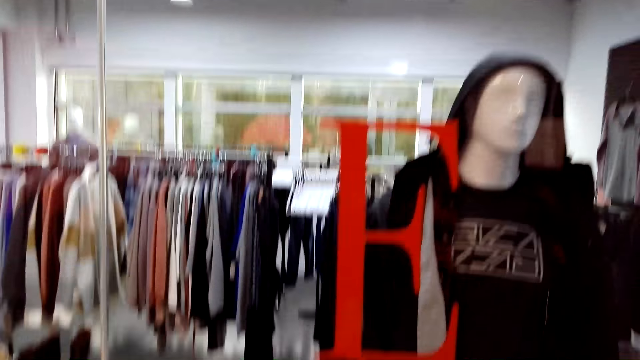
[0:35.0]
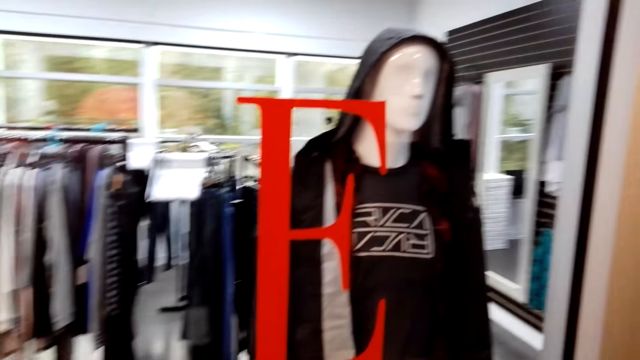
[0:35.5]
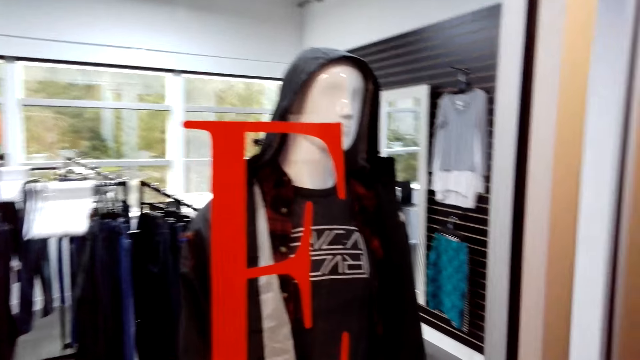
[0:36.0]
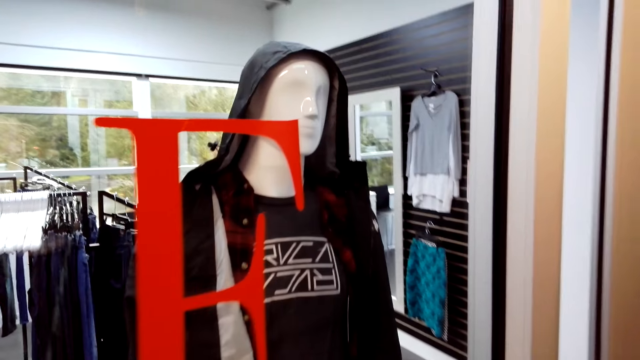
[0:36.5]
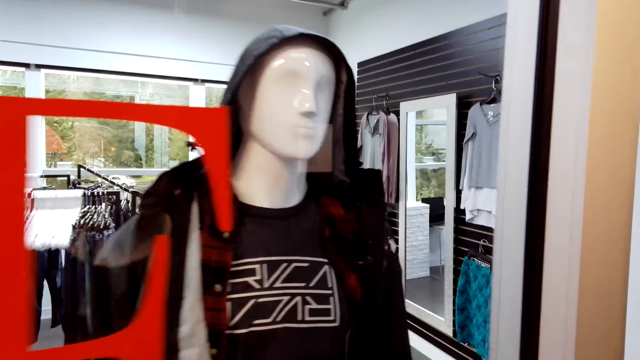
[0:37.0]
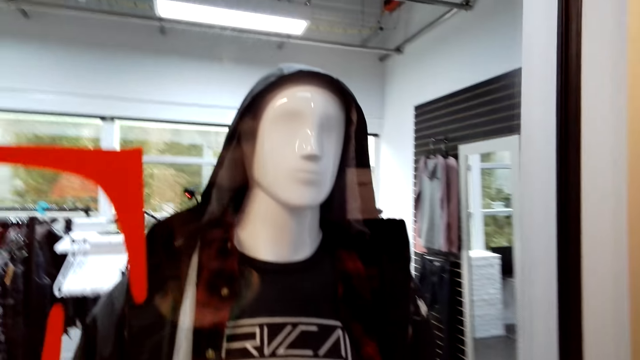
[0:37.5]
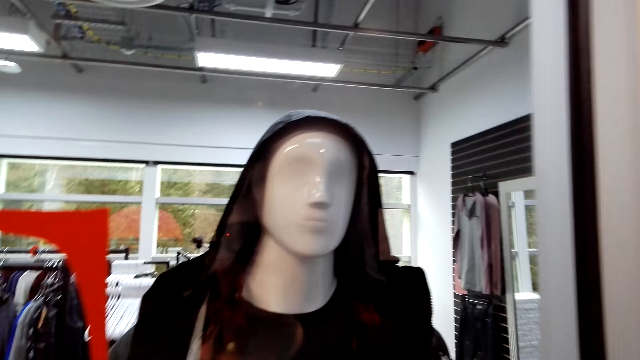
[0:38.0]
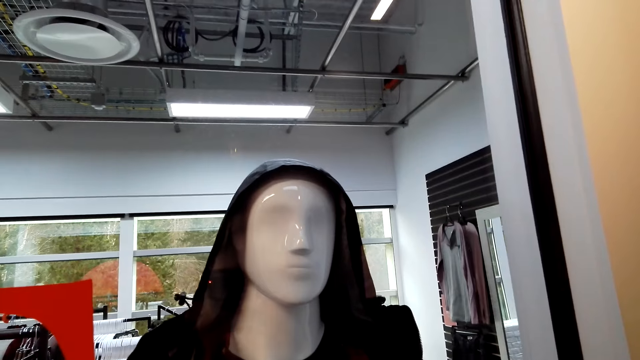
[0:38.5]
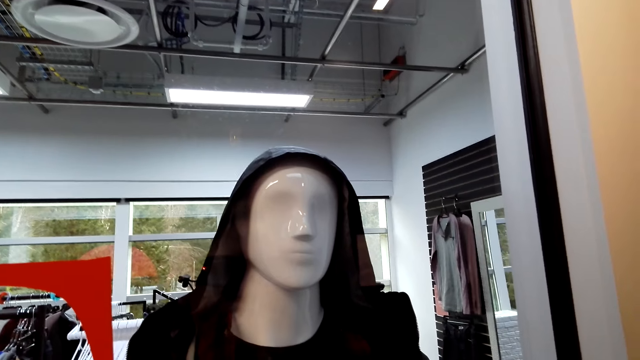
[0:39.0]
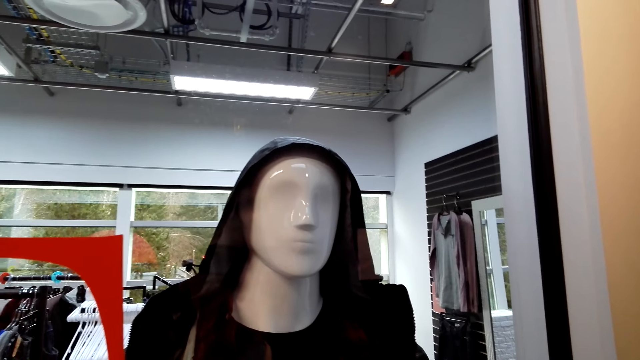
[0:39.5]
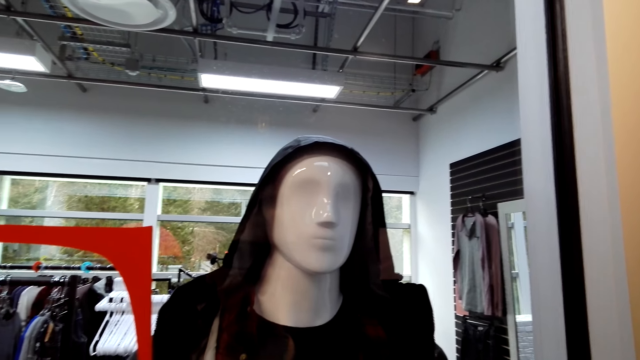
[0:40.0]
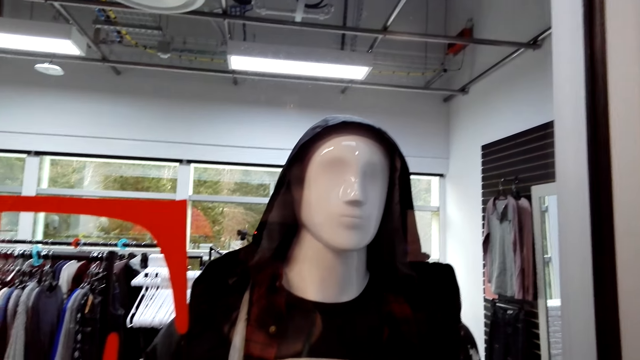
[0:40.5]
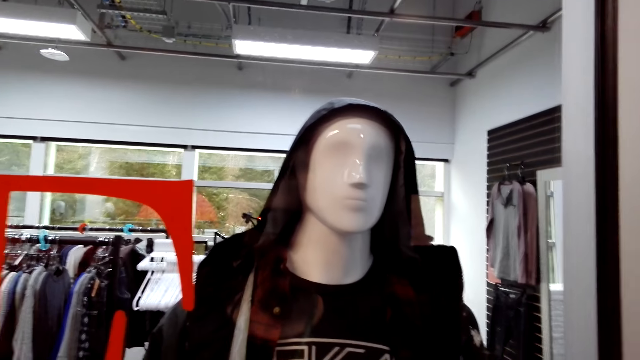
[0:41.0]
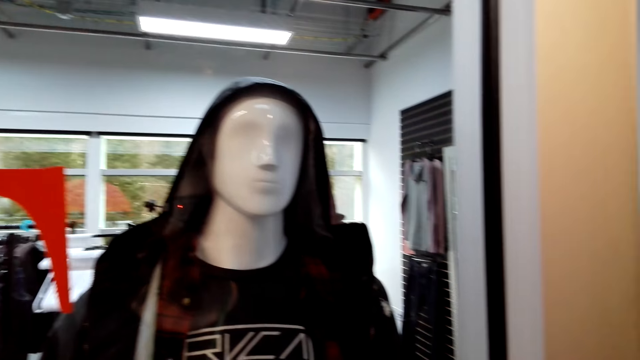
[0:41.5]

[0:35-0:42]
The camera wearer window shops.

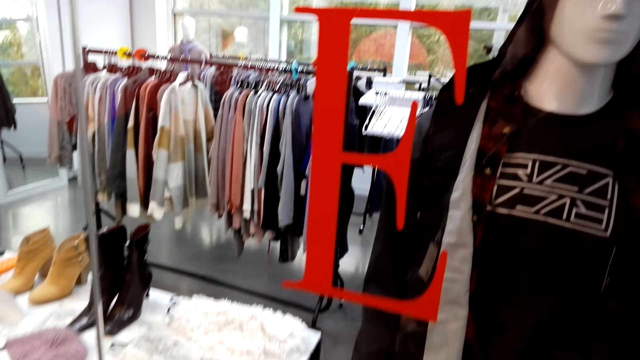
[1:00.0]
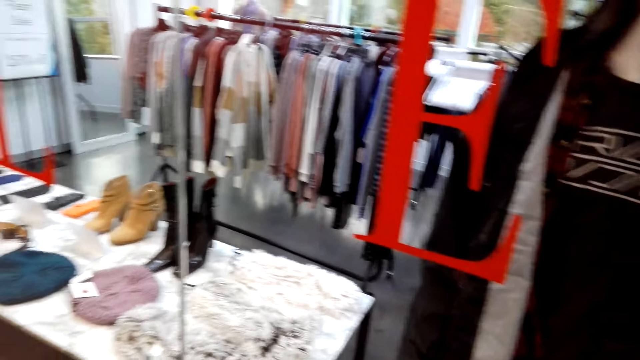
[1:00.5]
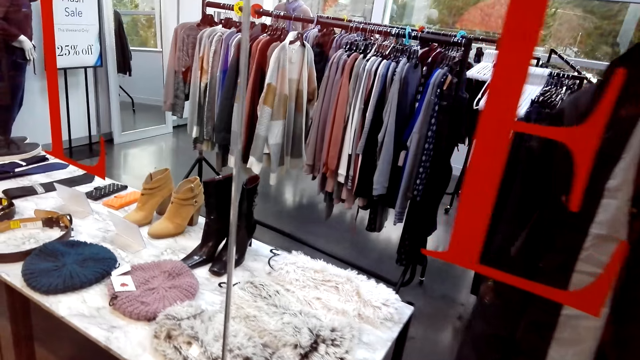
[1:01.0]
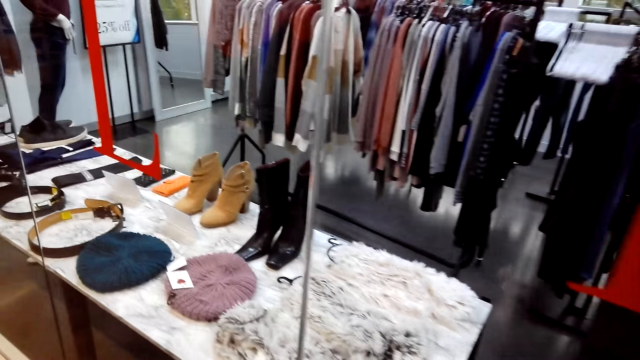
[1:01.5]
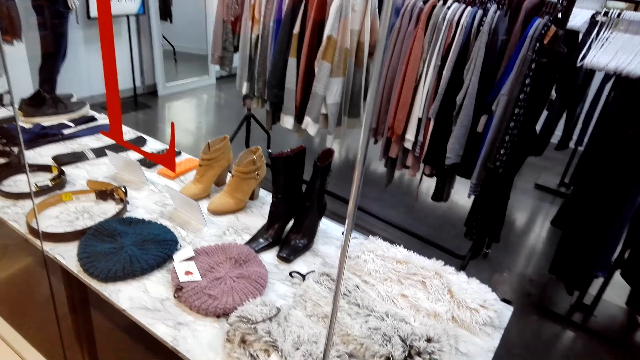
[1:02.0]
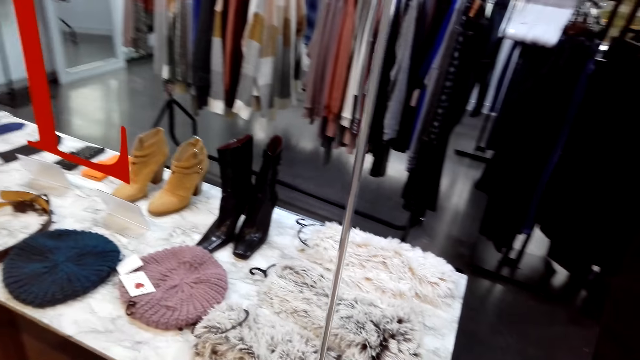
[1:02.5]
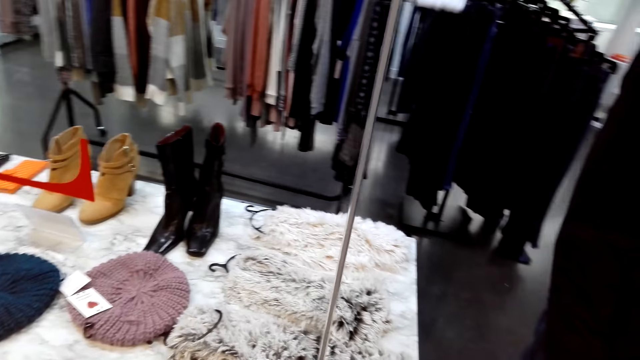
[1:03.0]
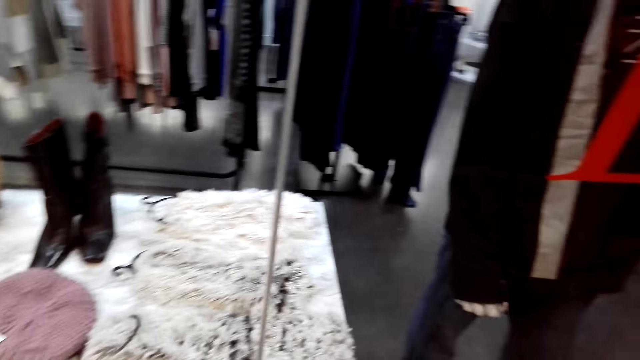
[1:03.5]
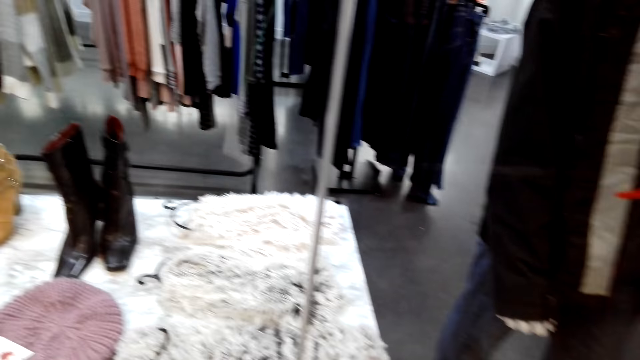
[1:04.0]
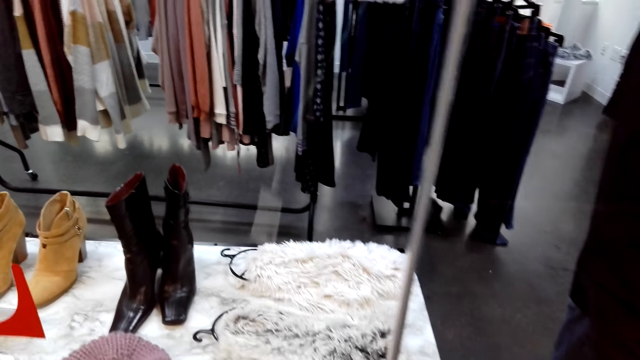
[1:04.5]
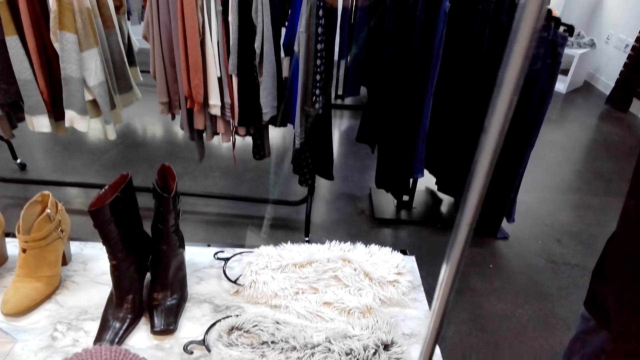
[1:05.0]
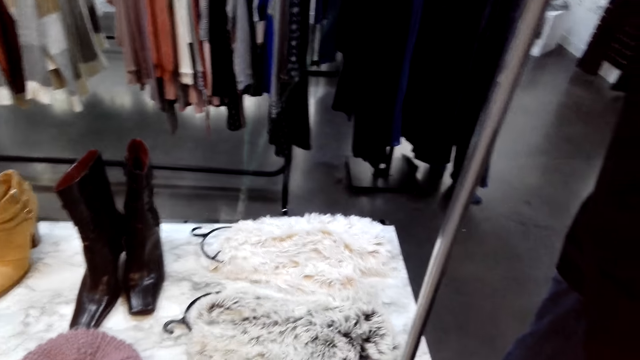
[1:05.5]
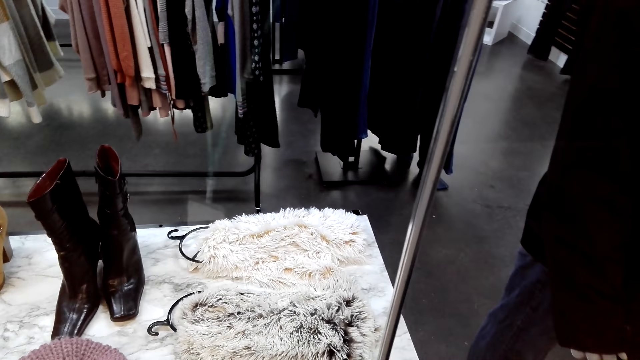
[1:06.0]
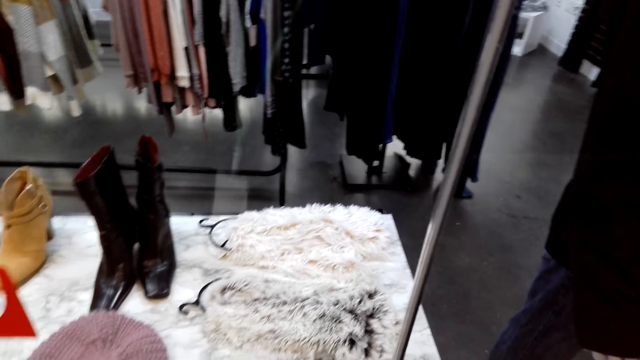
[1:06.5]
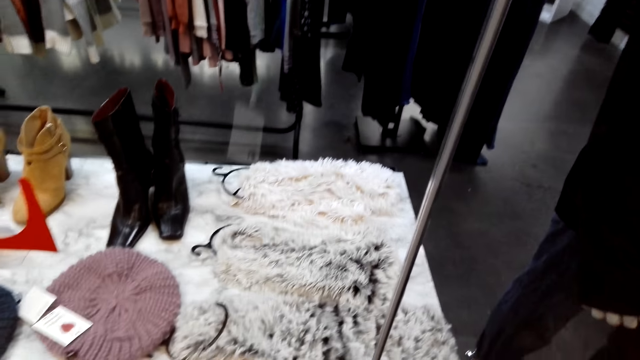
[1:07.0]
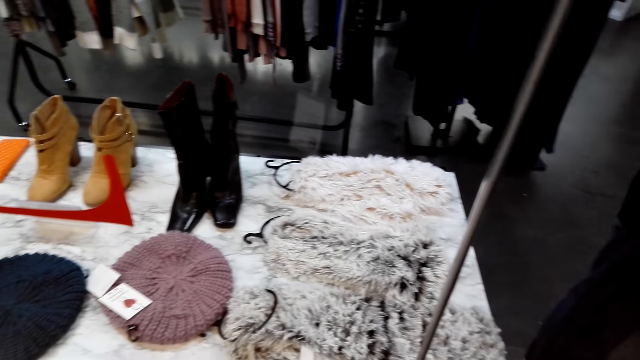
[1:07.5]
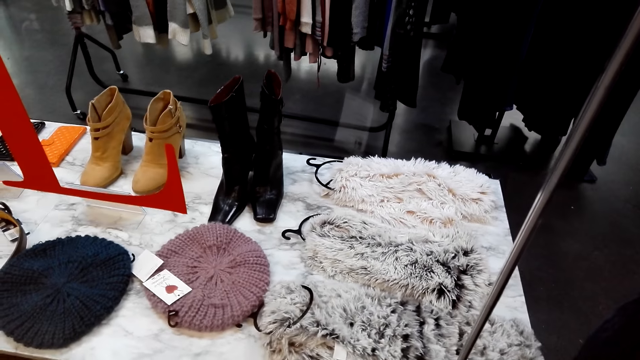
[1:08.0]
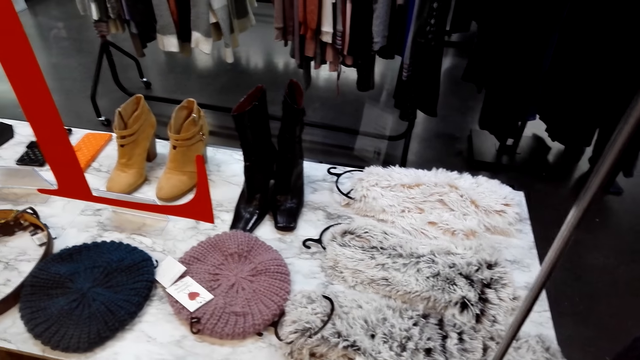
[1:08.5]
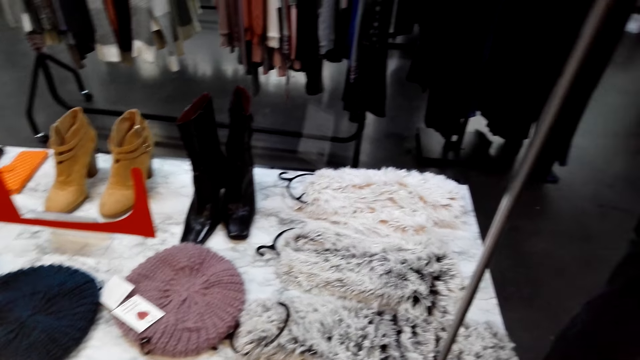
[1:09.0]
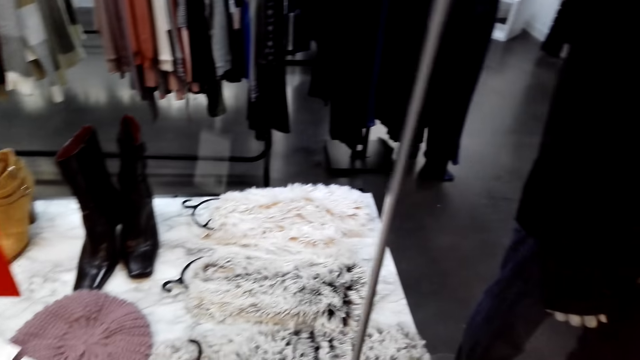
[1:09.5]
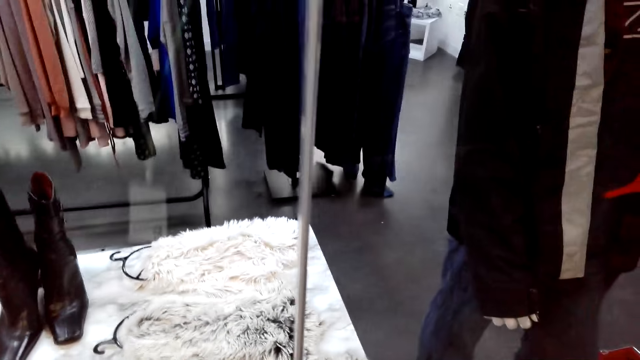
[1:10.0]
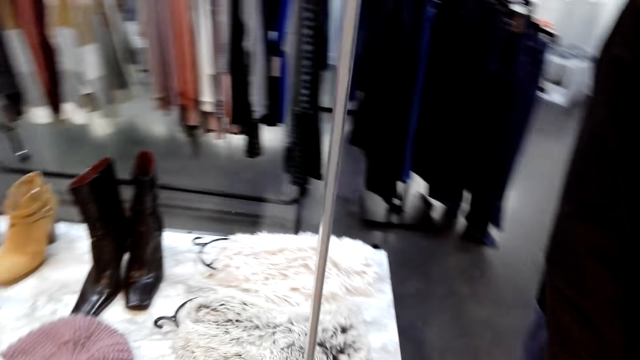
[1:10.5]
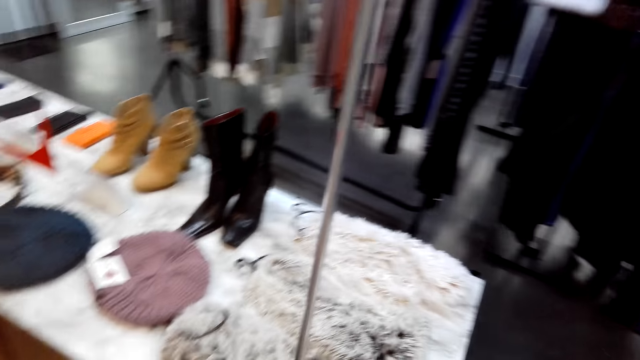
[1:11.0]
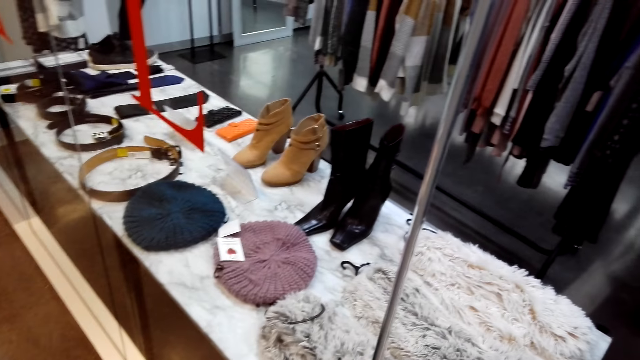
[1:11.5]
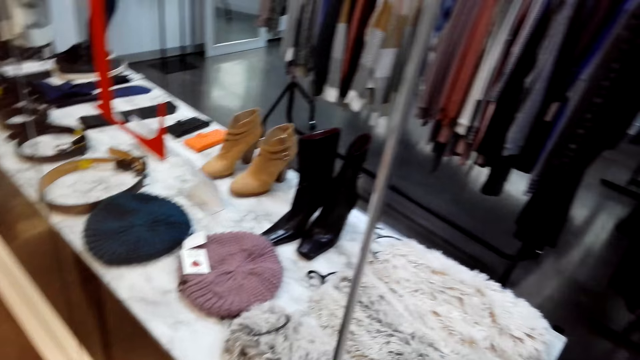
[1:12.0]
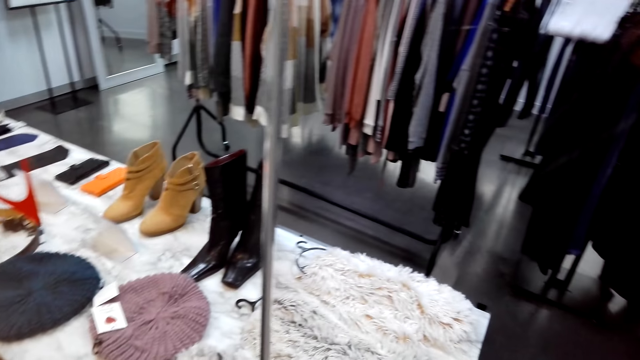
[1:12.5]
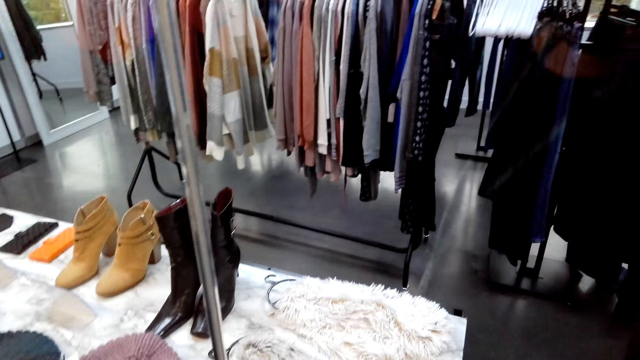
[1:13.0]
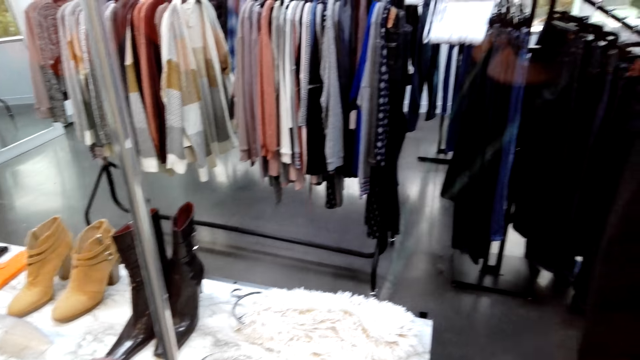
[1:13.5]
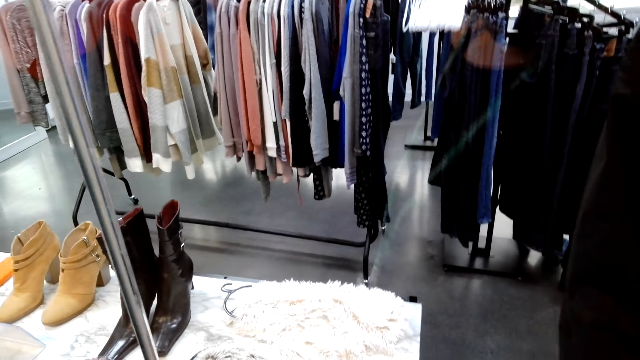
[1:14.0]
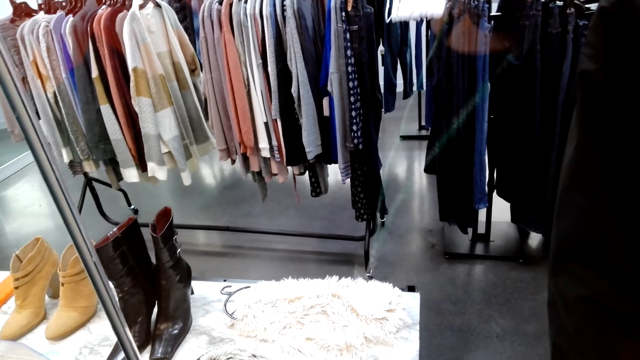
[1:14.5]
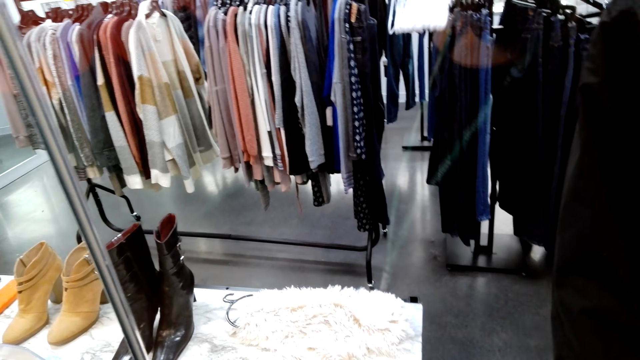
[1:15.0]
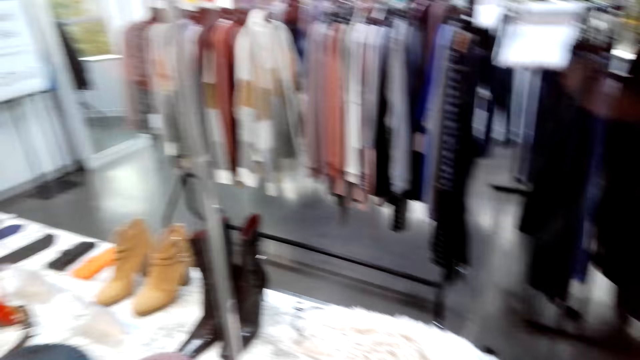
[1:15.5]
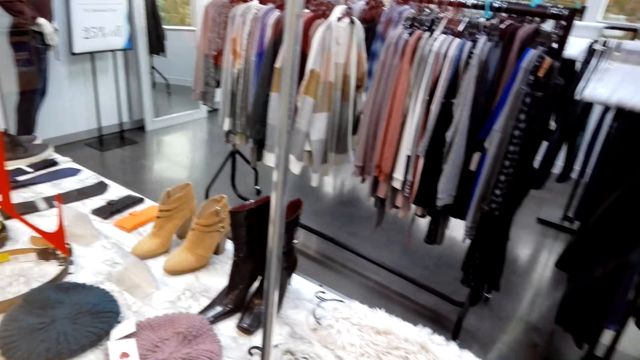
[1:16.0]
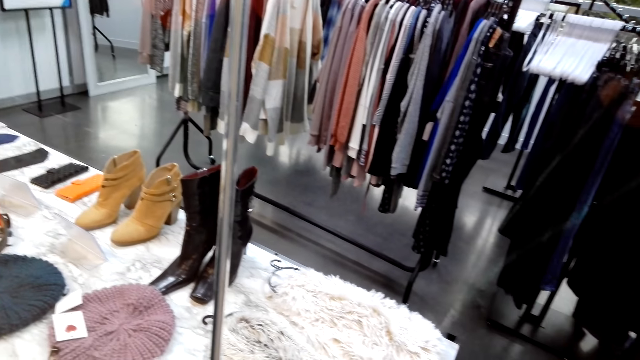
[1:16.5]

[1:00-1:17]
The camera wearer walks in the mall. They stand in the mall. They window shop.
